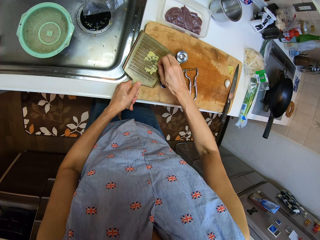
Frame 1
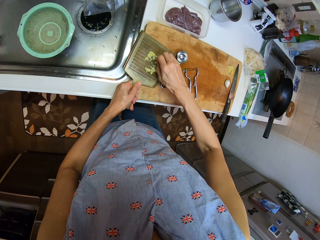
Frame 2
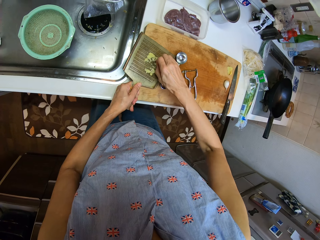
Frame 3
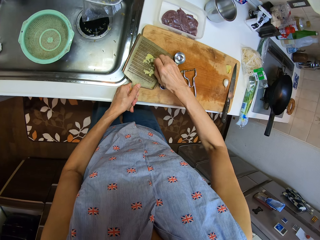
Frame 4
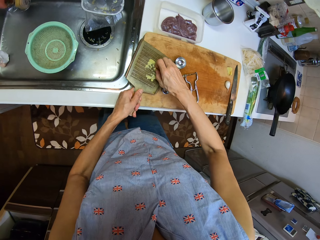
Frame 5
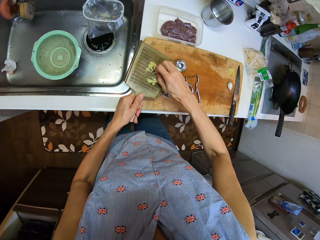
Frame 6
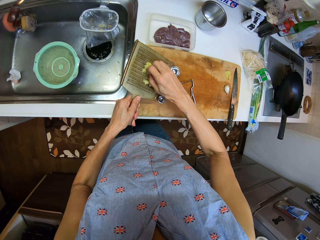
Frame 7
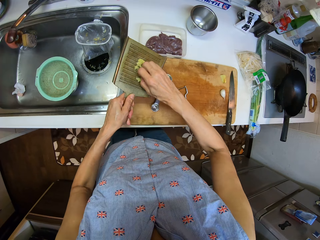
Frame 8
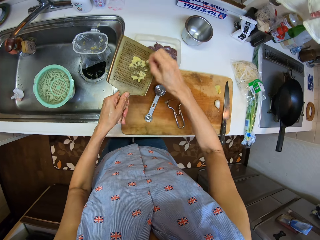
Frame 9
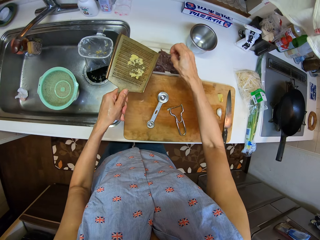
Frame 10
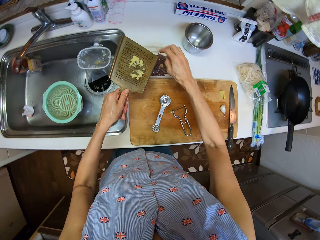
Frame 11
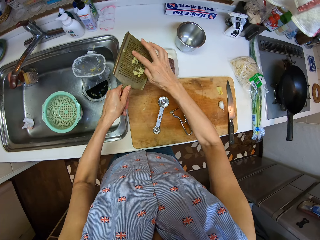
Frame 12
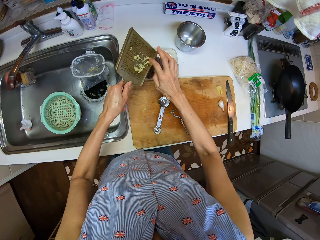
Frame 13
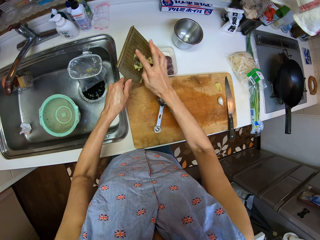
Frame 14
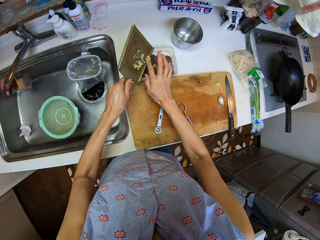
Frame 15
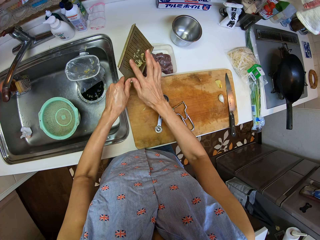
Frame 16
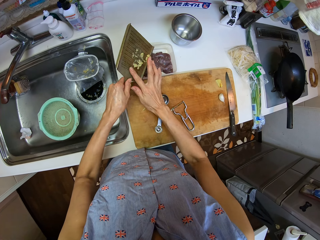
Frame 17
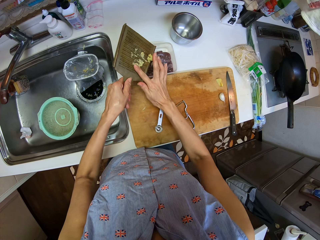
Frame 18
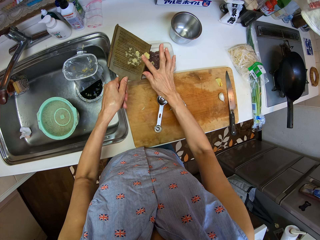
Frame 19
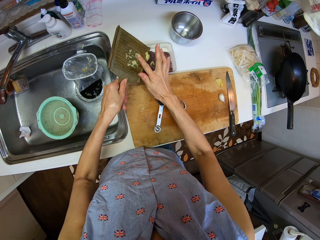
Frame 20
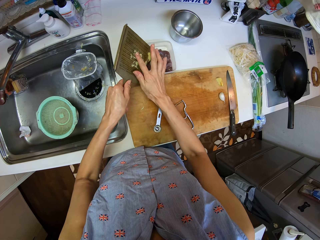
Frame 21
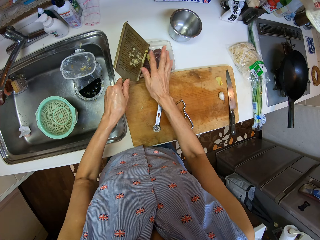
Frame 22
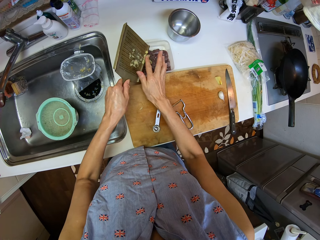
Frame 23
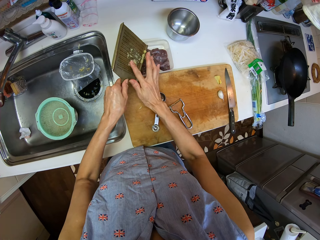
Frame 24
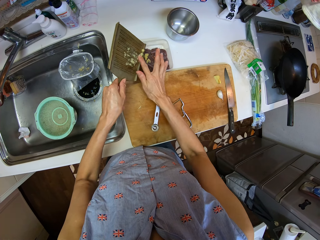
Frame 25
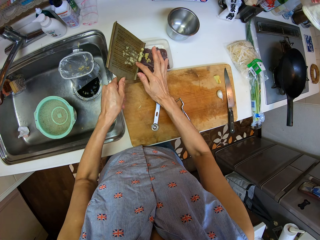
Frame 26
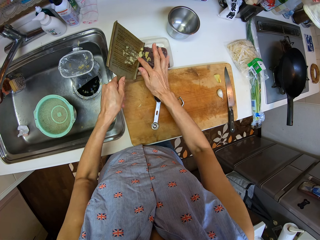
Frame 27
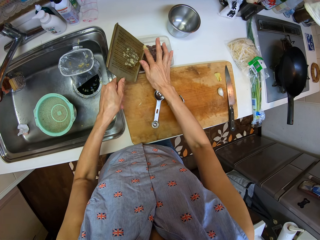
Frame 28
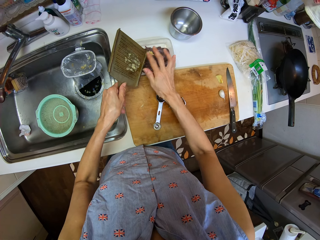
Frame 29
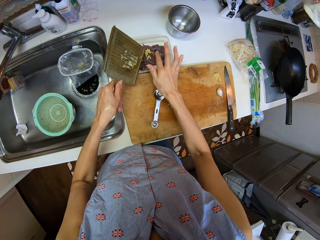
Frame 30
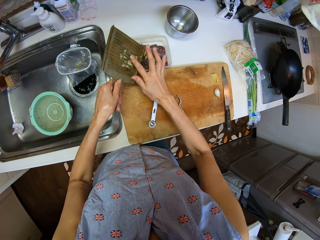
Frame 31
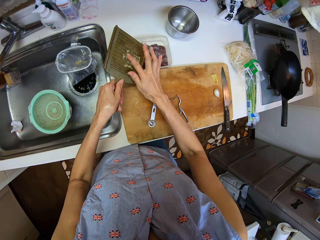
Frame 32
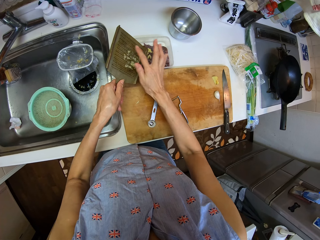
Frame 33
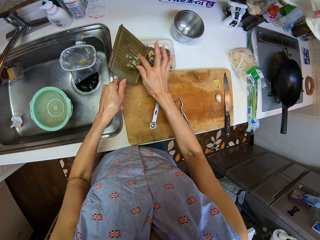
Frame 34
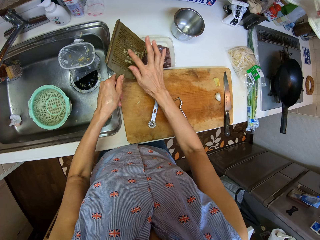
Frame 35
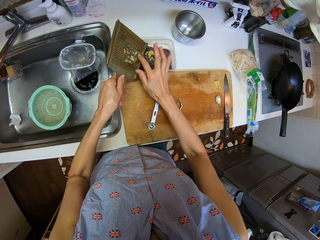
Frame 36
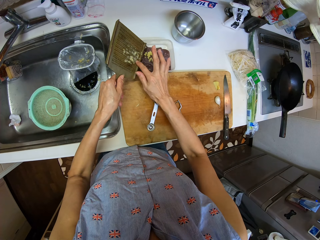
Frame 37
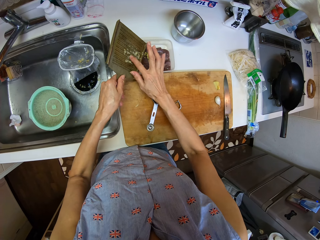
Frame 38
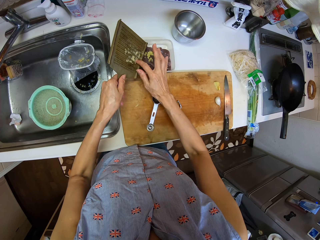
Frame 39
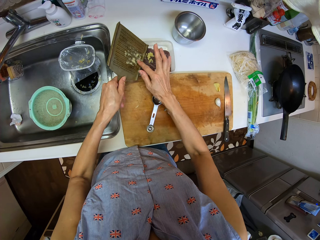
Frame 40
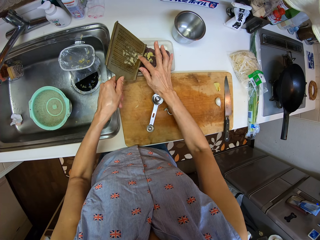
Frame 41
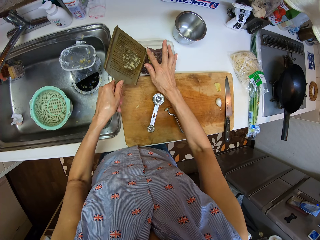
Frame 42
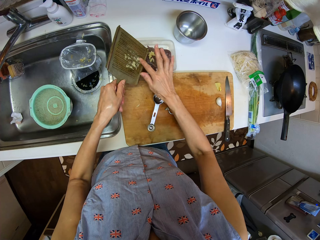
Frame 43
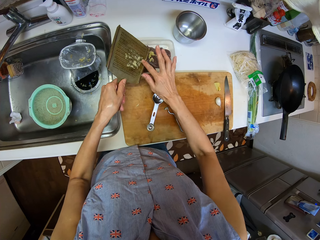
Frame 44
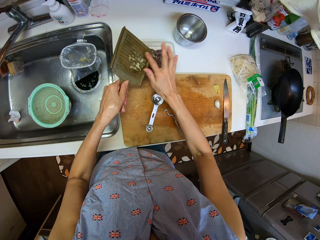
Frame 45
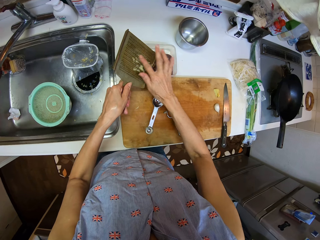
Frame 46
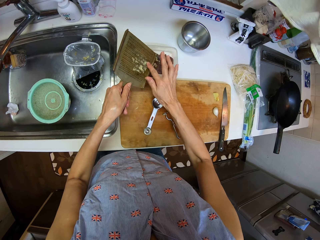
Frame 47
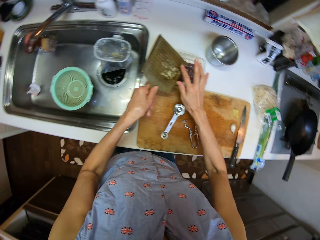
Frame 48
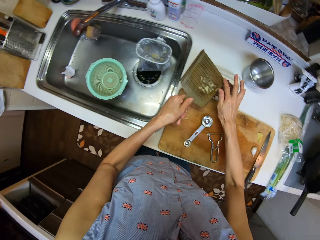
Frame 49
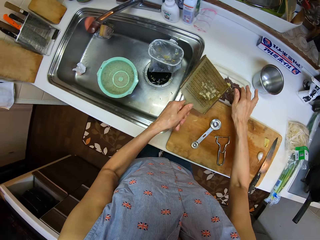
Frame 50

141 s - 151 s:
The camera wearer pours the grated potato into the plate.

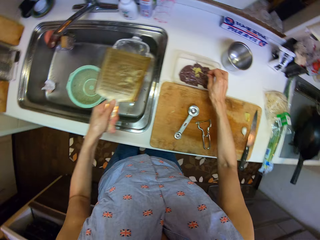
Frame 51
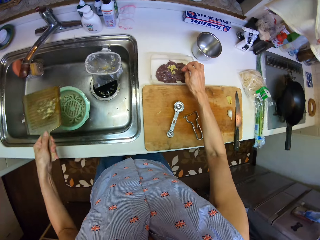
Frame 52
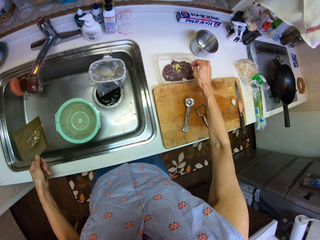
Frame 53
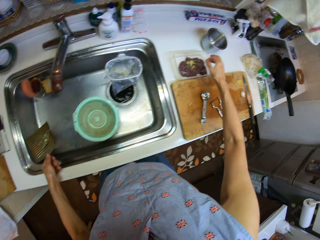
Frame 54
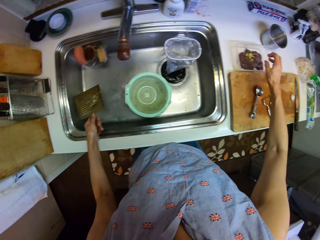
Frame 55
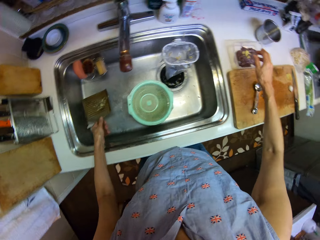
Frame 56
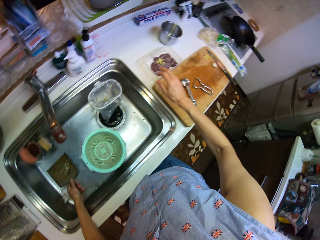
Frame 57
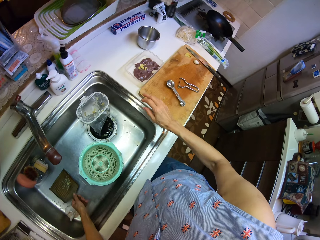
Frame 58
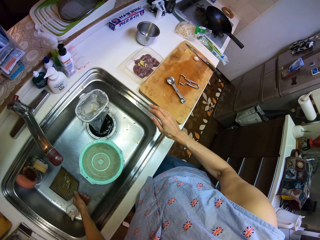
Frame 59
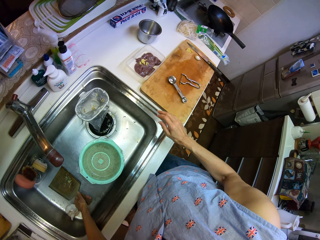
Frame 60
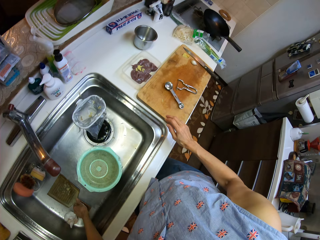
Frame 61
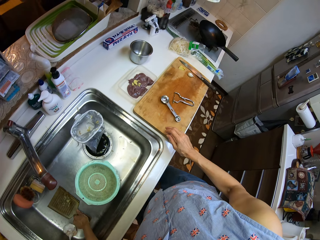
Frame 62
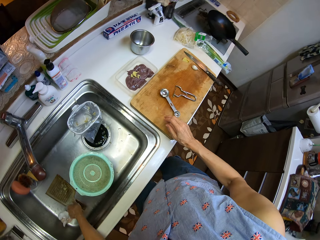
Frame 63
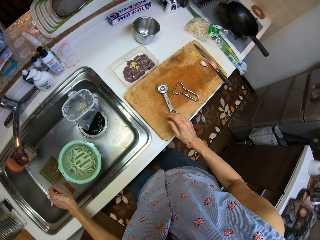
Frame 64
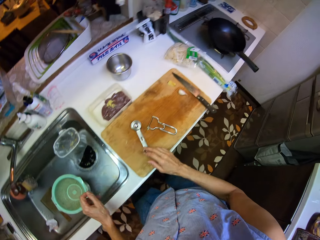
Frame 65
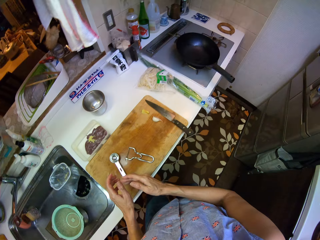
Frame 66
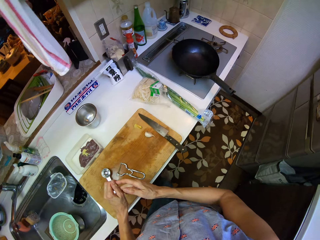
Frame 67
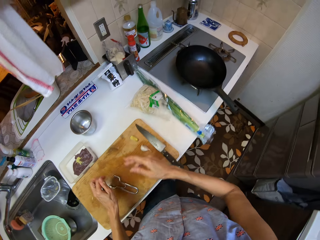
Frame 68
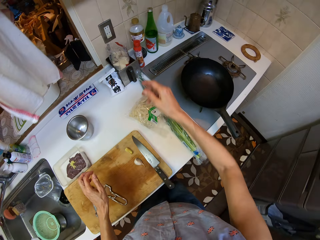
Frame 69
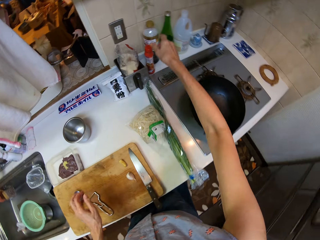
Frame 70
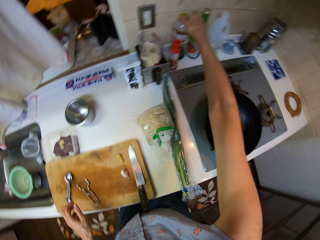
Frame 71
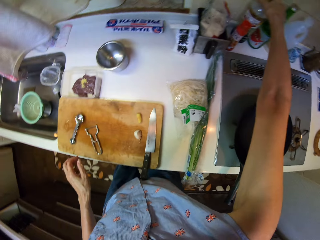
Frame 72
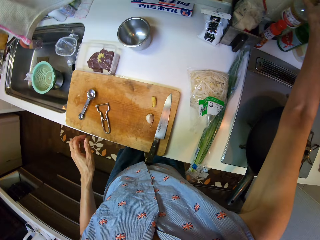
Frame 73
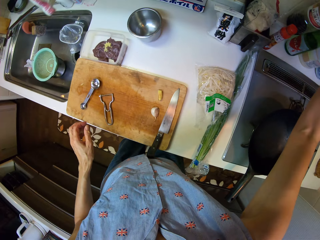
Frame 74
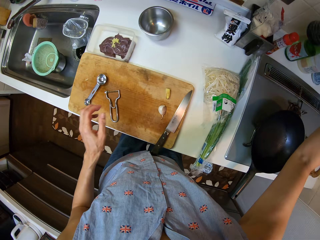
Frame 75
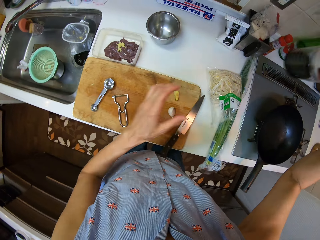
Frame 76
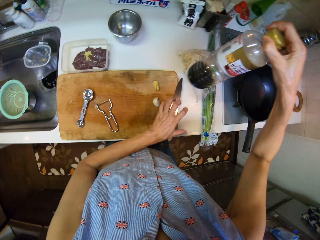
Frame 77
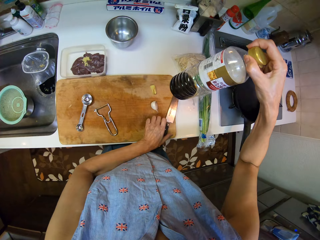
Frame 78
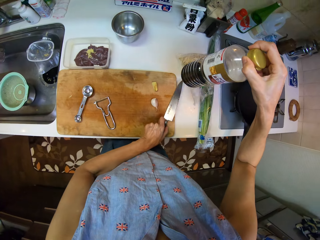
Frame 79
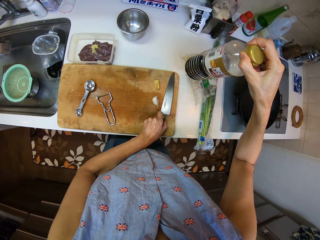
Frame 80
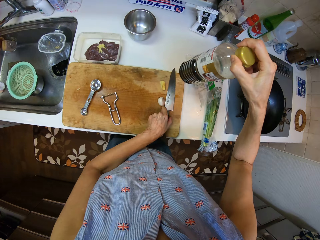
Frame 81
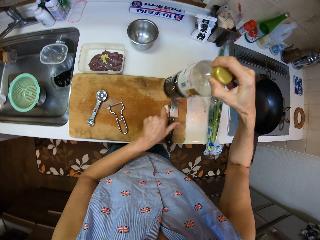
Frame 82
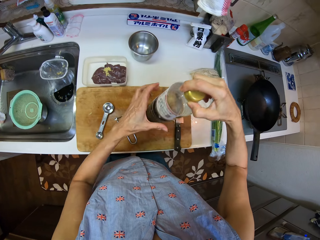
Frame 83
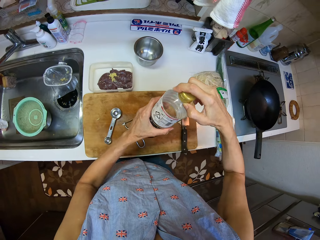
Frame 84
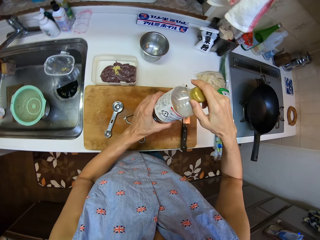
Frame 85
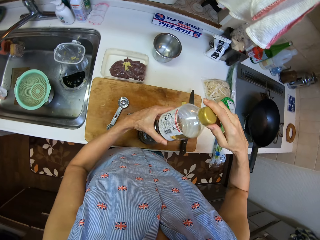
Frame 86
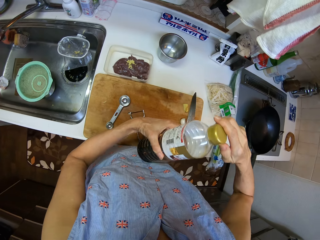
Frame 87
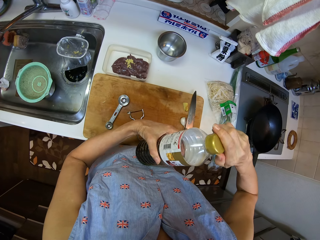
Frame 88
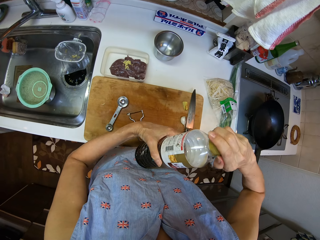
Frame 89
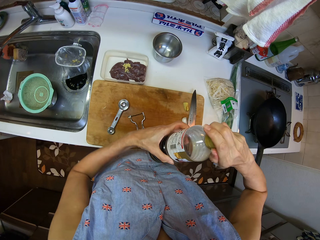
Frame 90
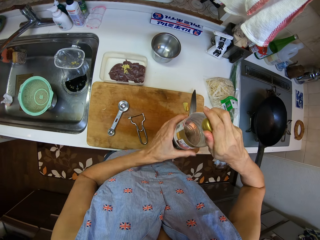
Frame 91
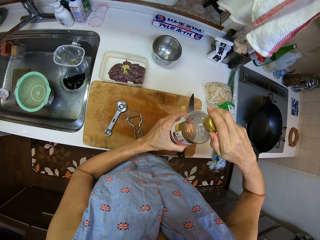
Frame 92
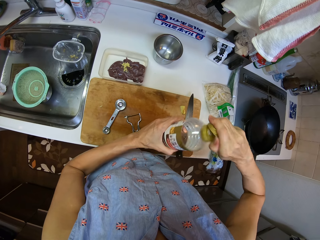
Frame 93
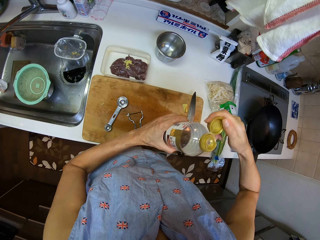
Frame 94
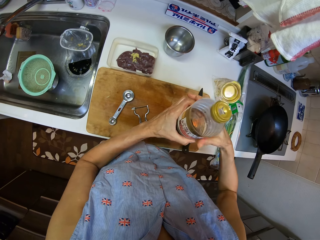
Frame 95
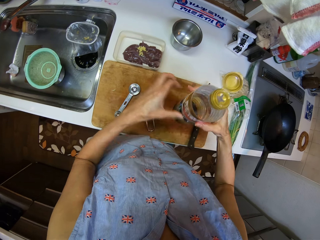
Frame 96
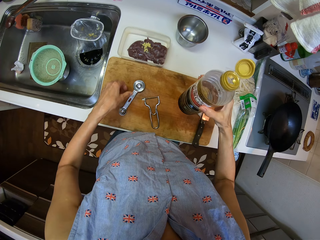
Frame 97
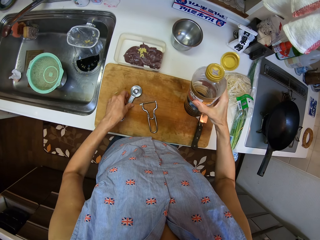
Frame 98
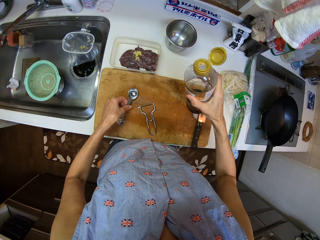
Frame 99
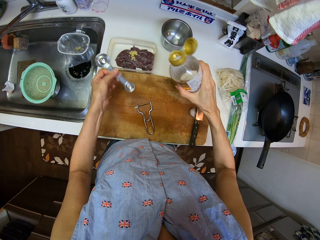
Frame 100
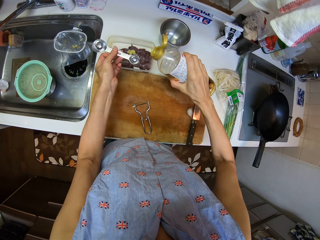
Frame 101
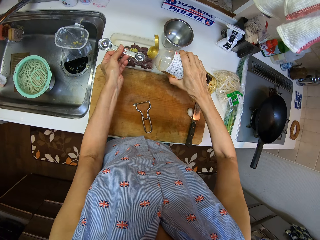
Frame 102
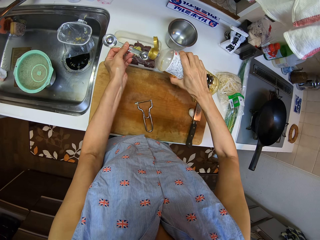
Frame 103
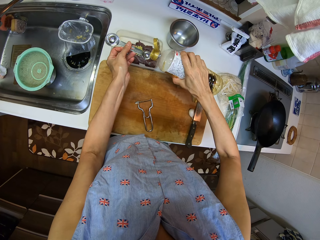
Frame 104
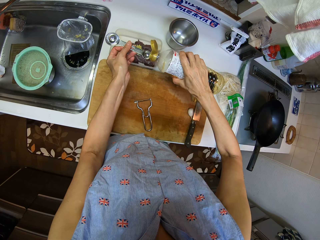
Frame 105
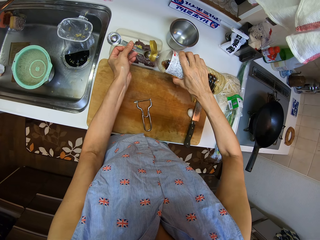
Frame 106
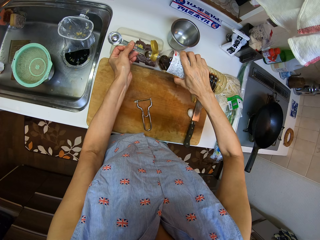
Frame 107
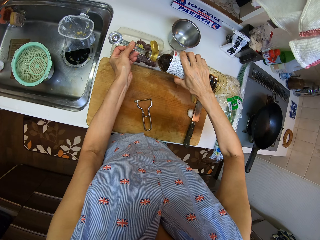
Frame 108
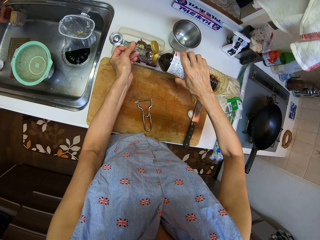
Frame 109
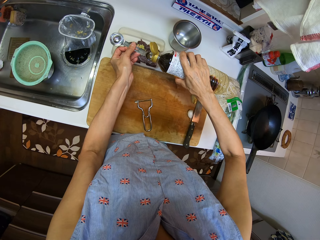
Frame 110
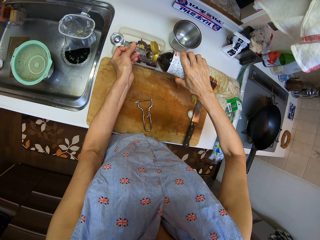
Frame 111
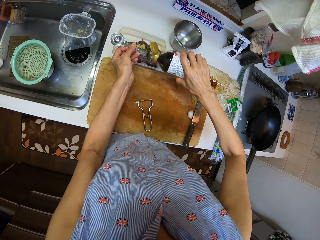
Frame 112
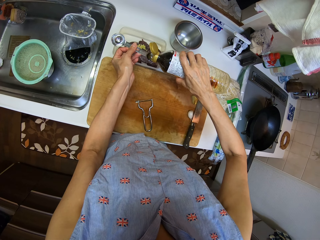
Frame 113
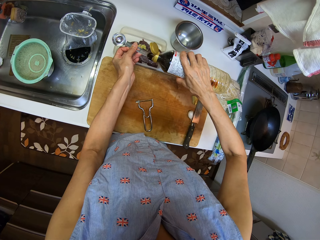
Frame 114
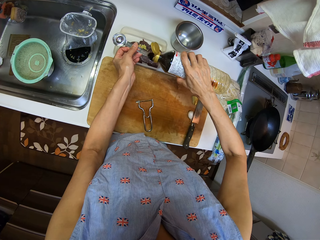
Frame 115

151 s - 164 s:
The camera wearer drops the grater into the sink. They take a bottle from the counter. They push the knife. They open the bottle. They take the measuring spoon from the board. They pour the oil into the spoon from the bottle.
